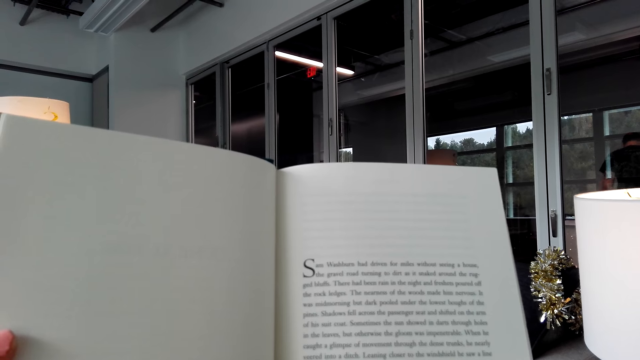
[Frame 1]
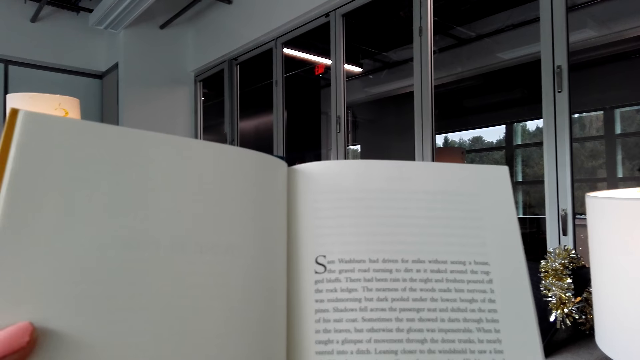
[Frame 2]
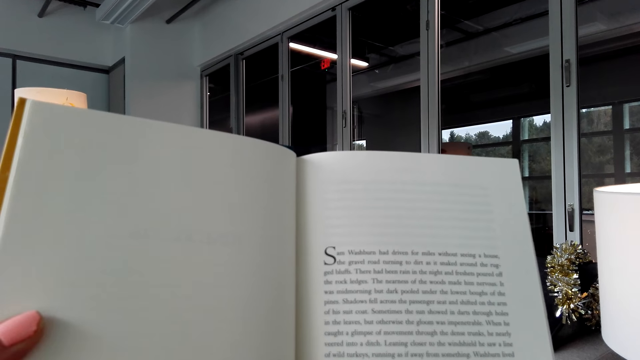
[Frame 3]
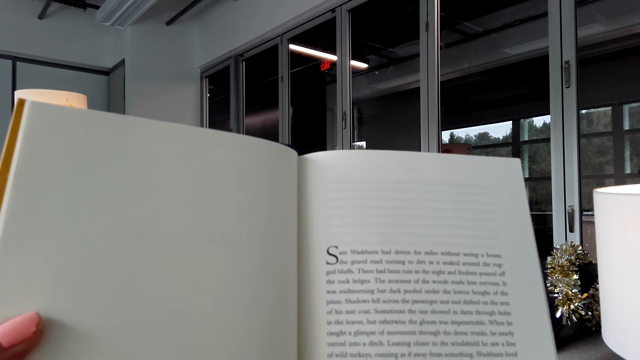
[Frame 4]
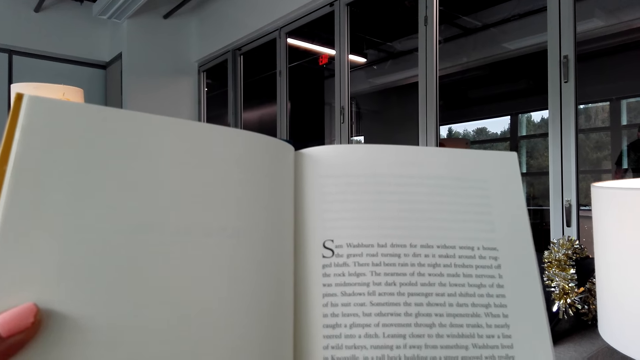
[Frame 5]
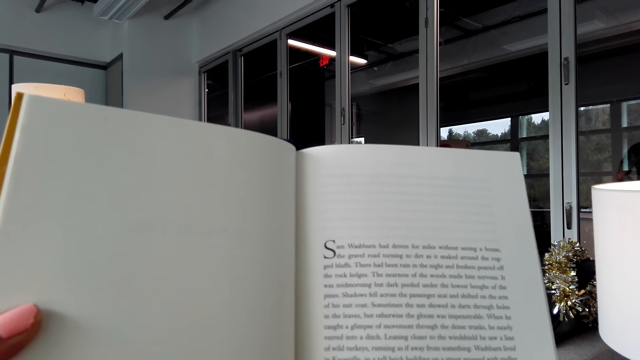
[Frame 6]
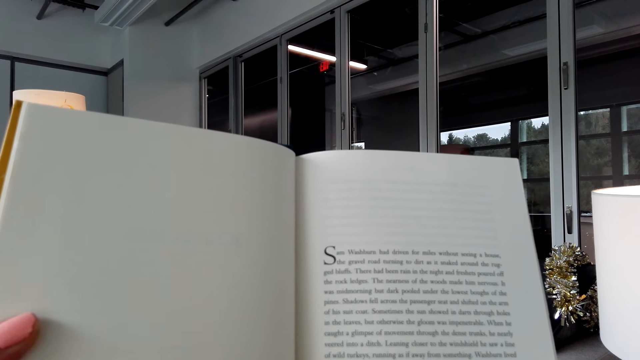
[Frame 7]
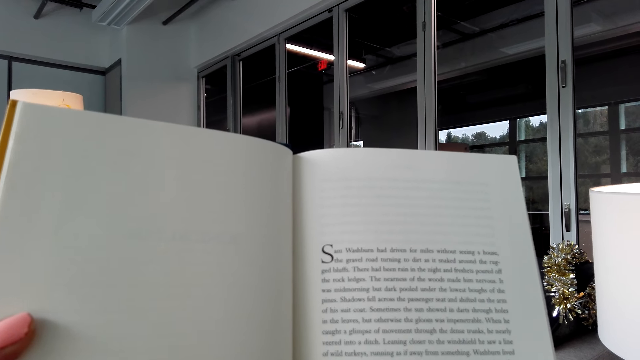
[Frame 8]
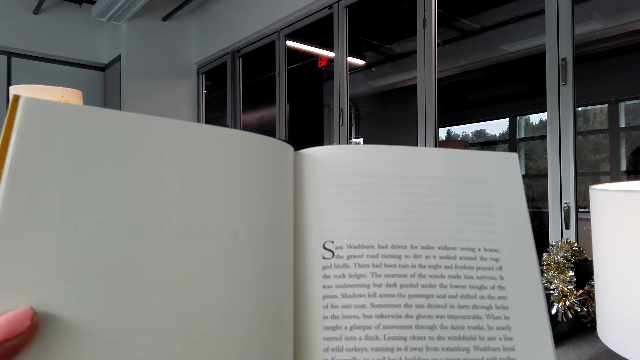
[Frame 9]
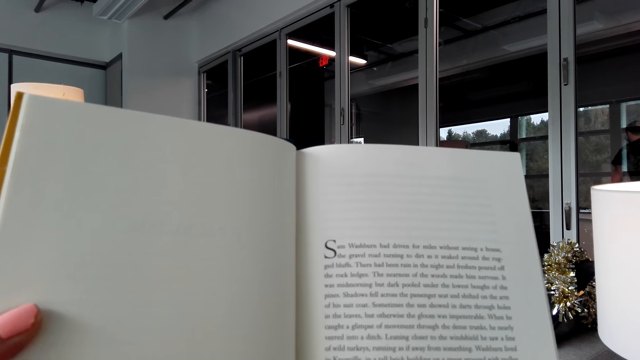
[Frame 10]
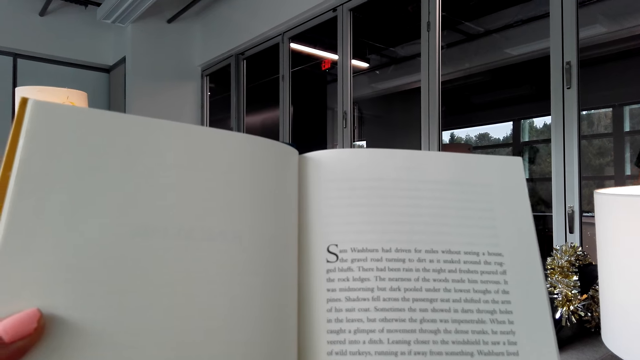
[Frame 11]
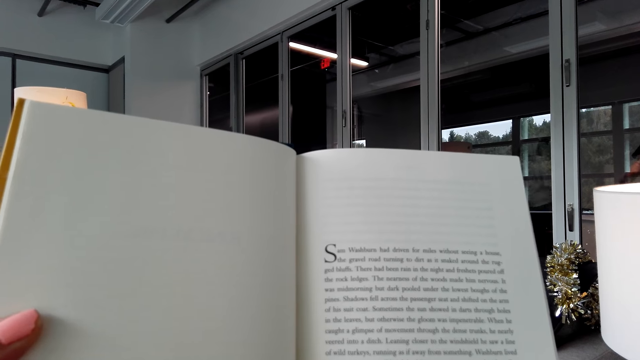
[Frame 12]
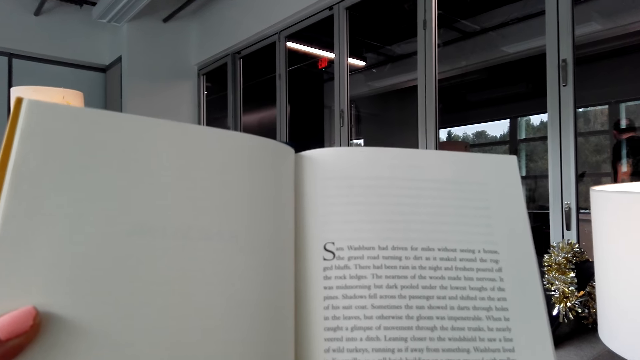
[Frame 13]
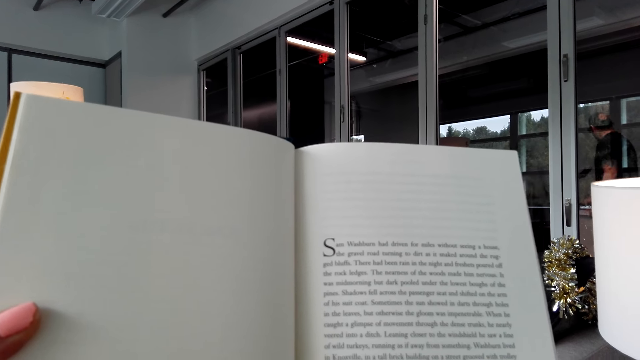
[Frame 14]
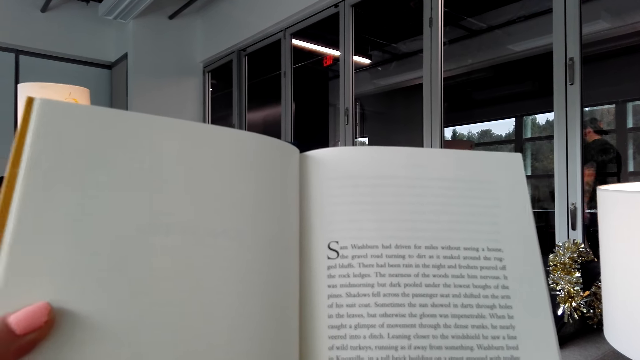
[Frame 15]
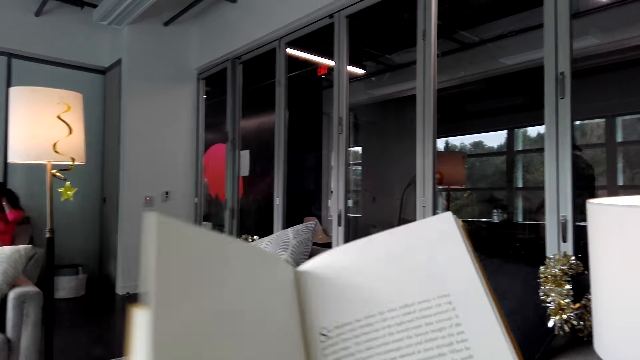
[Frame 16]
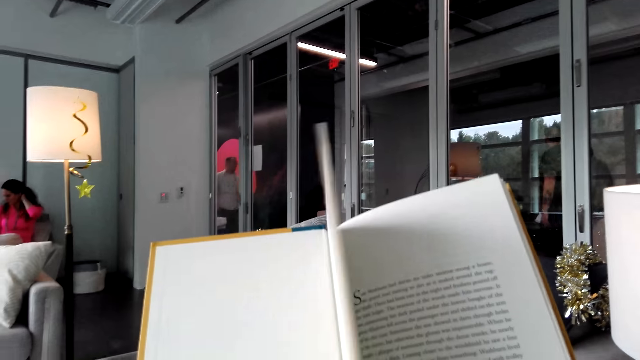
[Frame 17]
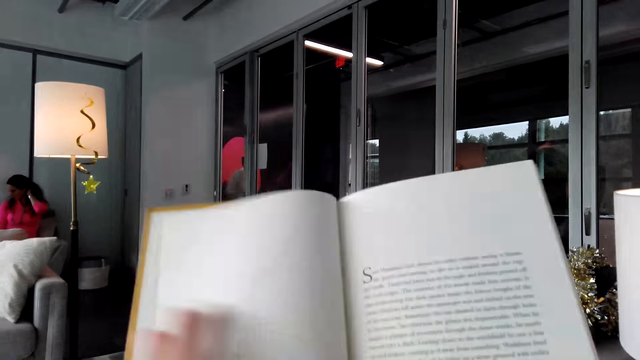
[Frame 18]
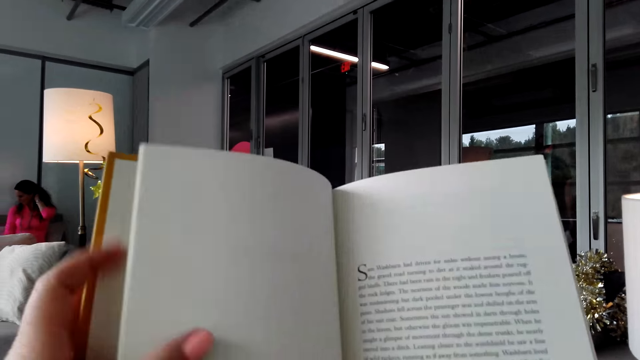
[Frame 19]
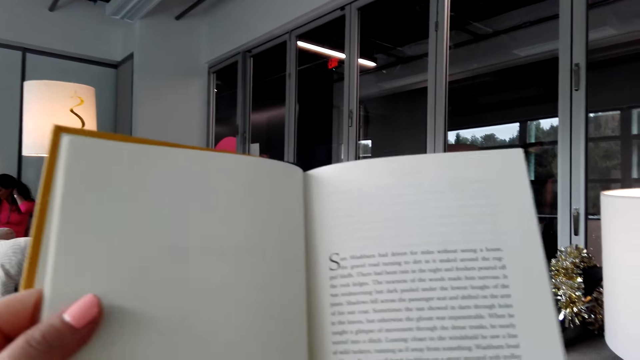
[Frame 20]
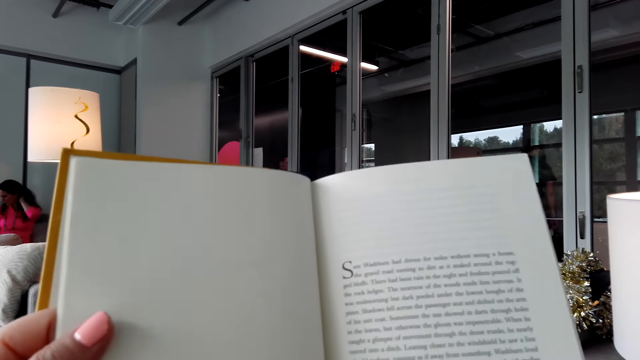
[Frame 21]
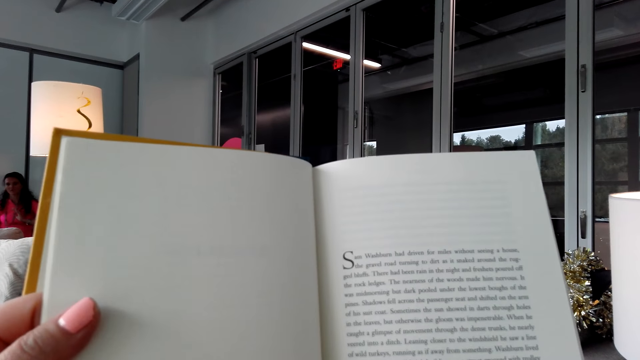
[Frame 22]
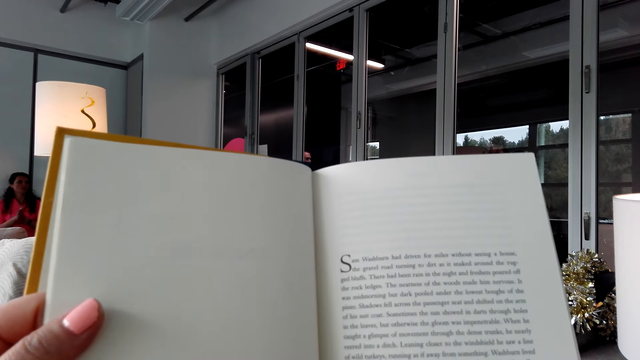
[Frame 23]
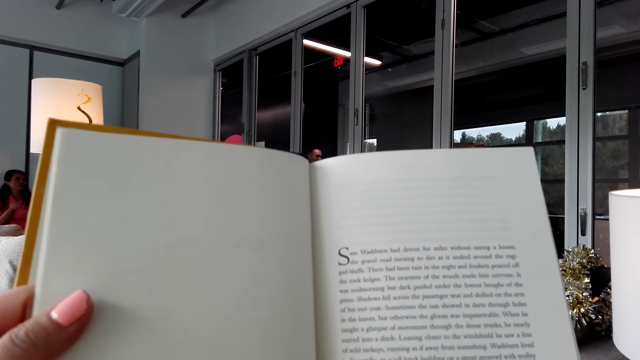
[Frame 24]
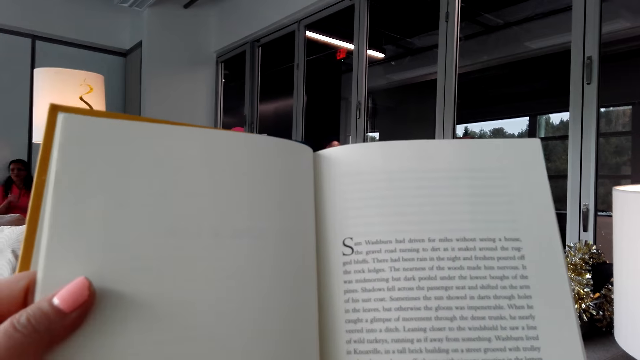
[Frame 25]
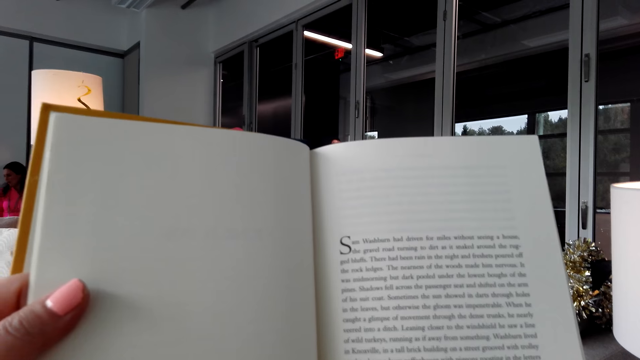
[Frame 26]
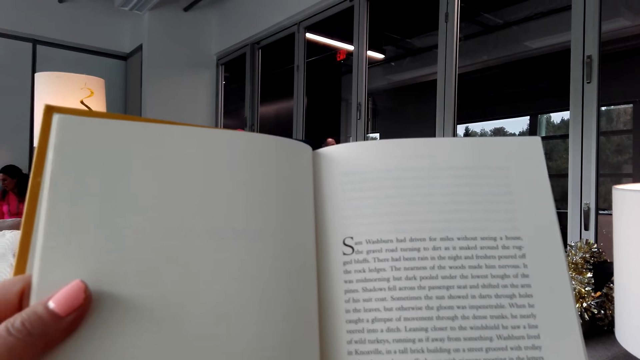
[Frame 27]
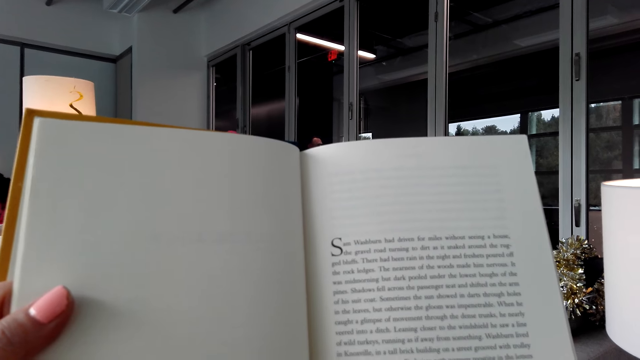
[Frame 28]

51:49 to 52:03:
The camera wearer lowers the book. They open the book. They hold the book with the left hand. They read the book.

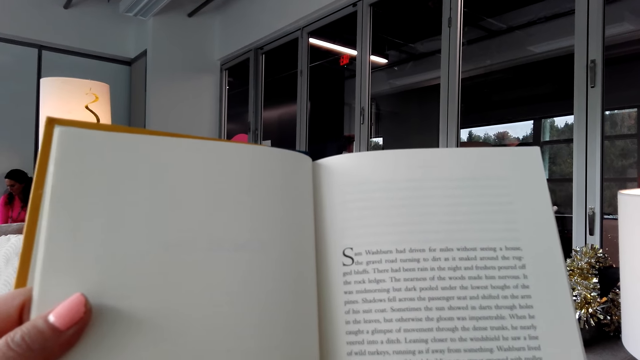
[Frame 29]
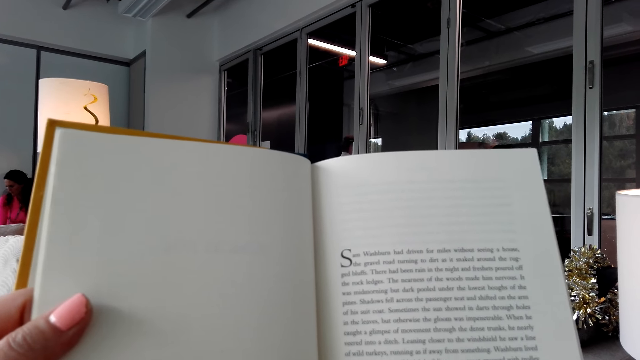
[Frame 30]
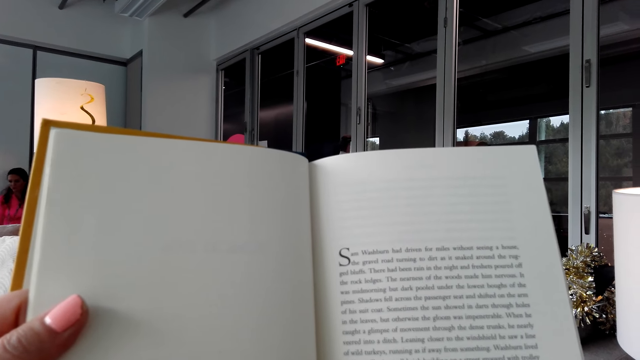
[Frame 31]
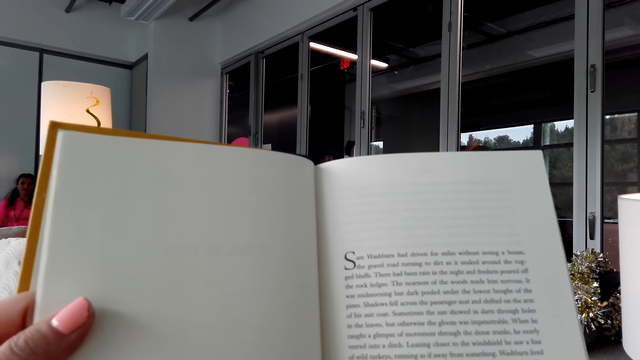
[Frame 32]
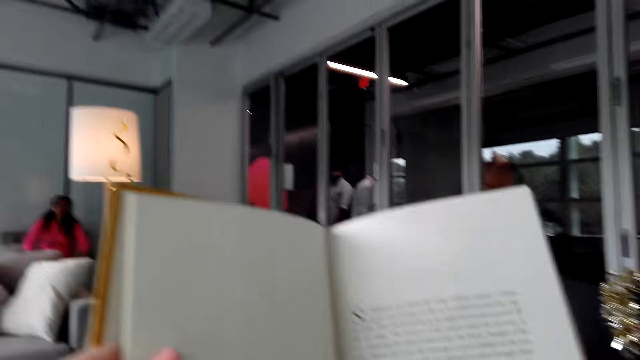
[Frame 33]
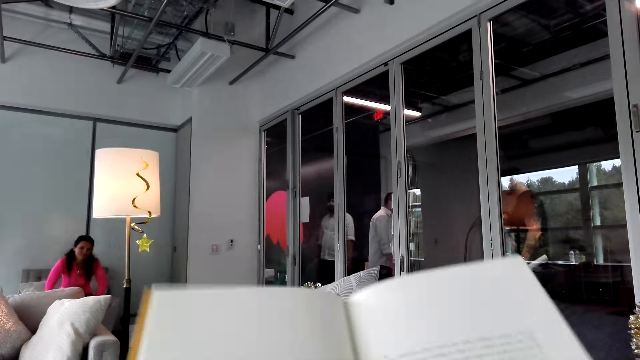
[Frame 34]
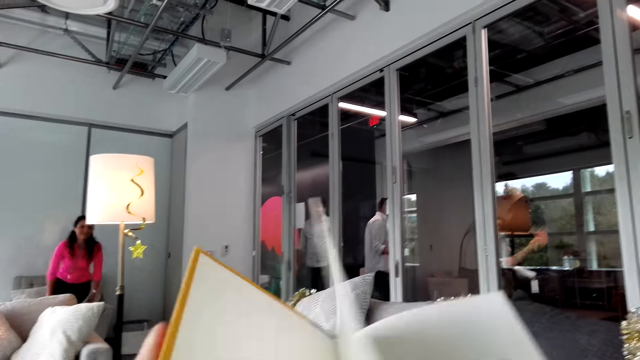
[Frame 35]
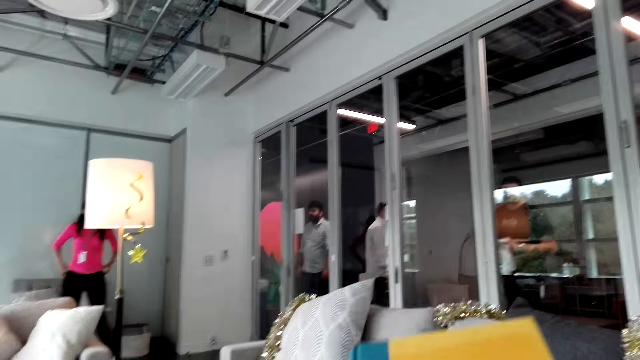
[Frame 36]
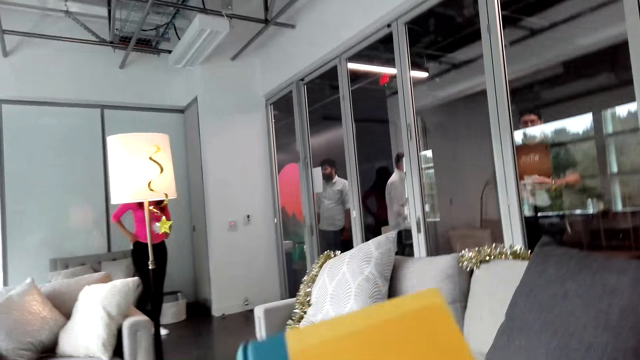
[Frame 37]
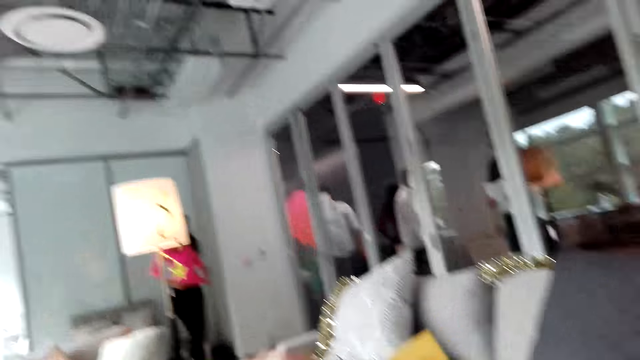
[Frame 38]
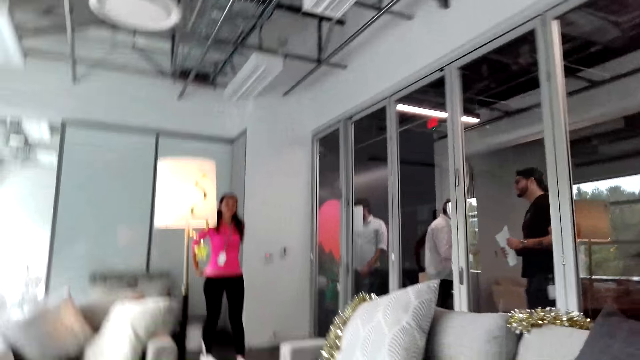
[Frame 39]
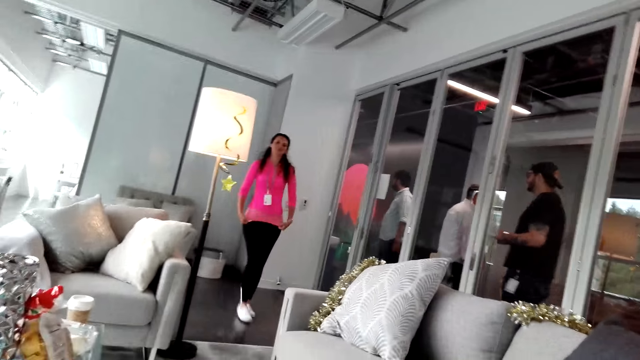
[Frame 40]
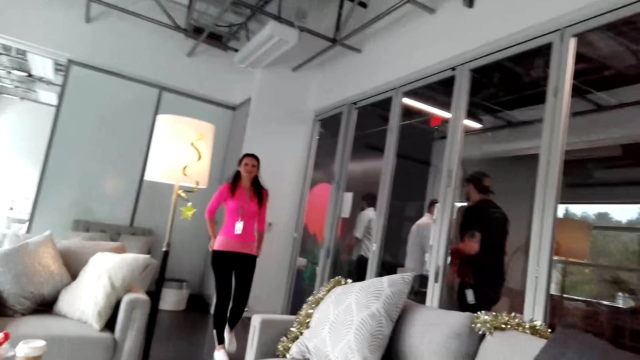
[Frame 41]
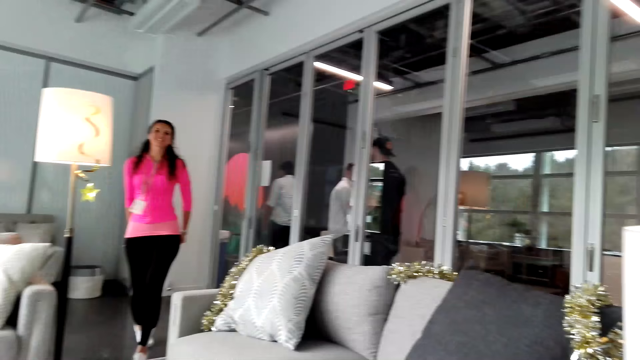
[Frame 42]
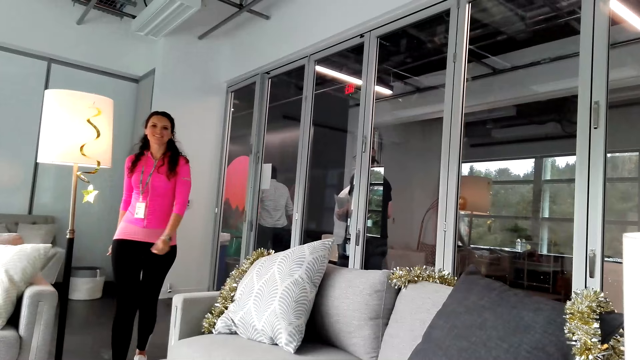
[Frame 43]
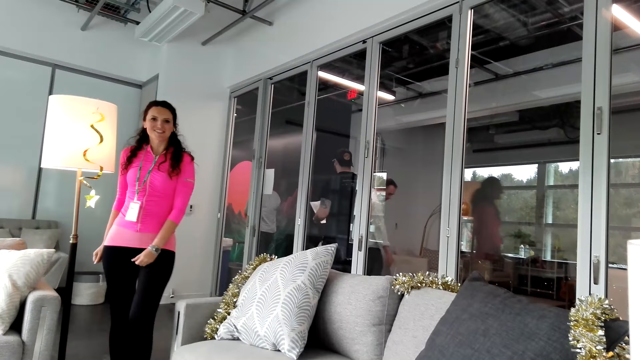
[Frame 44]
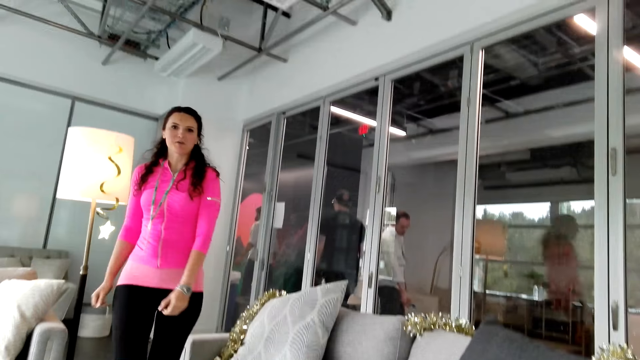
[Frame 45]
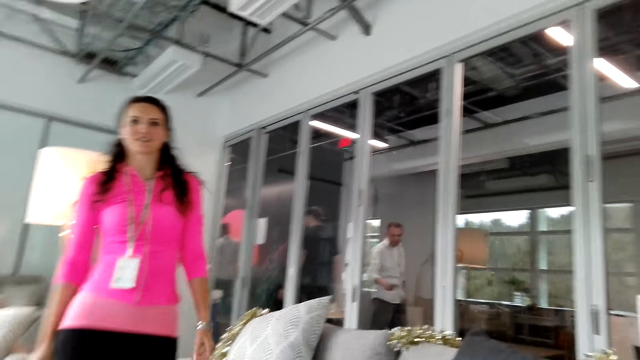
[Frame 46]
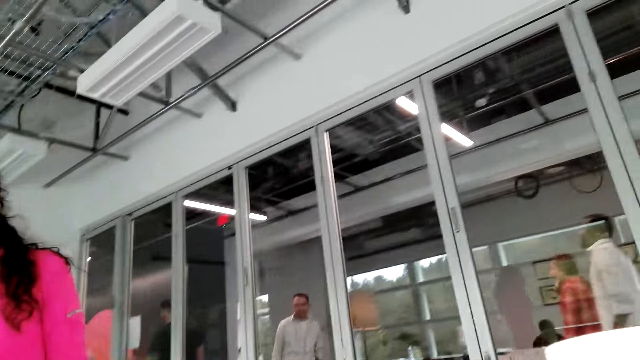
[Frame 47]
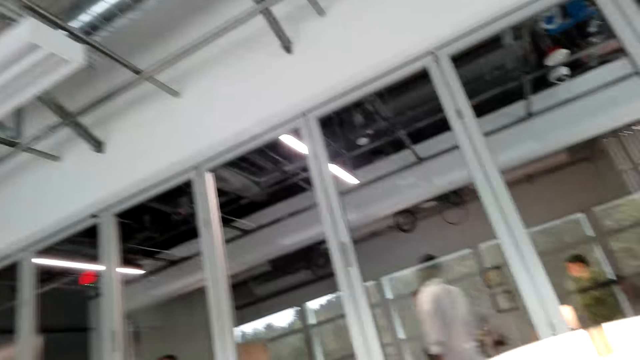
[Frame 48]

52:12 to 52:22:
The camera wearer closes the book. A lady stands, walks towards the camera wearer and pulls her top. The lady talks to the camera wearer.
